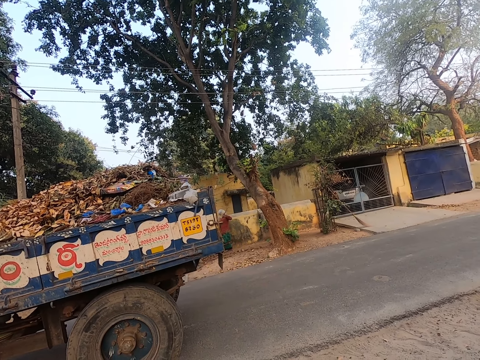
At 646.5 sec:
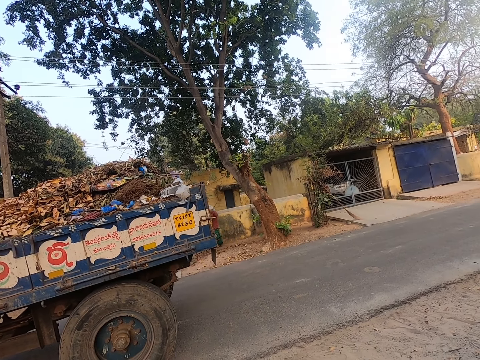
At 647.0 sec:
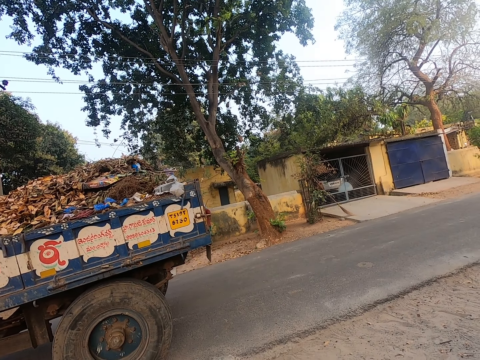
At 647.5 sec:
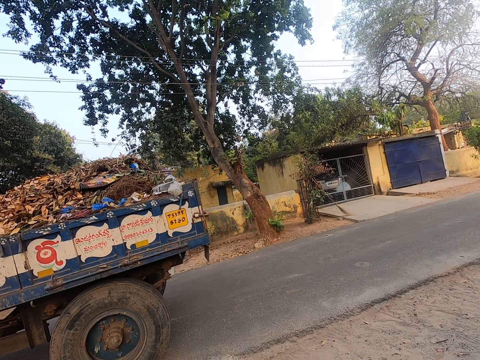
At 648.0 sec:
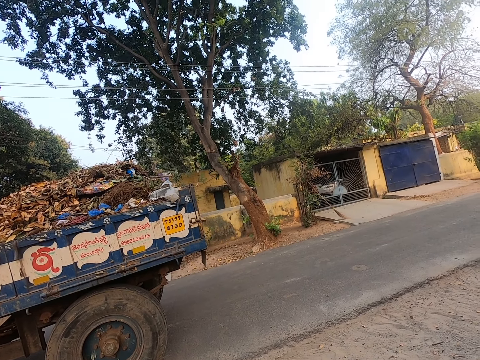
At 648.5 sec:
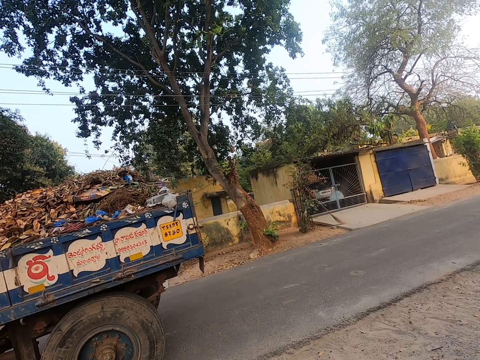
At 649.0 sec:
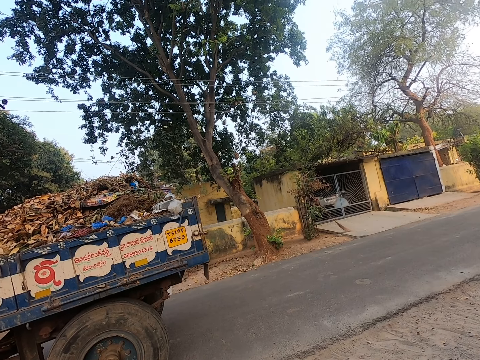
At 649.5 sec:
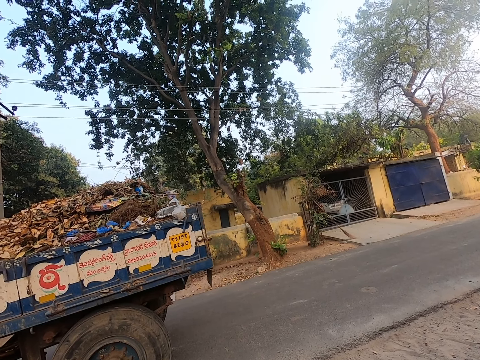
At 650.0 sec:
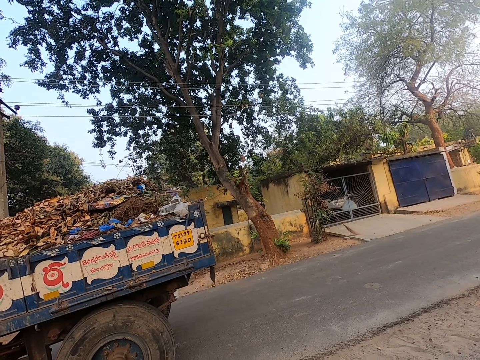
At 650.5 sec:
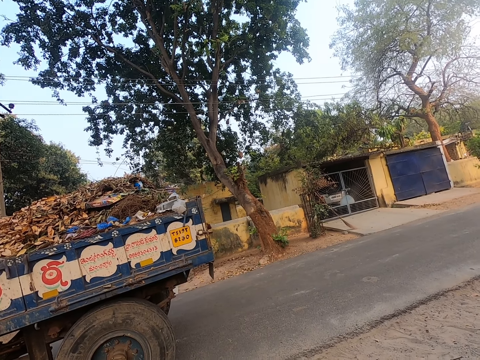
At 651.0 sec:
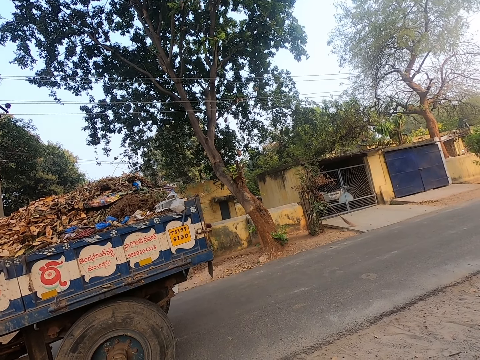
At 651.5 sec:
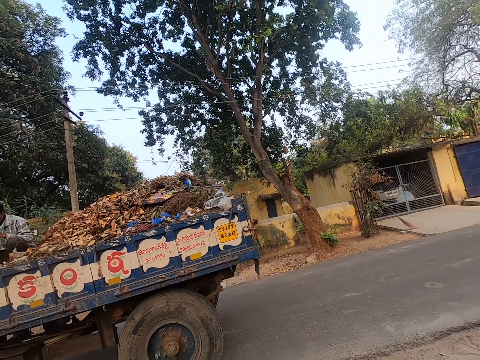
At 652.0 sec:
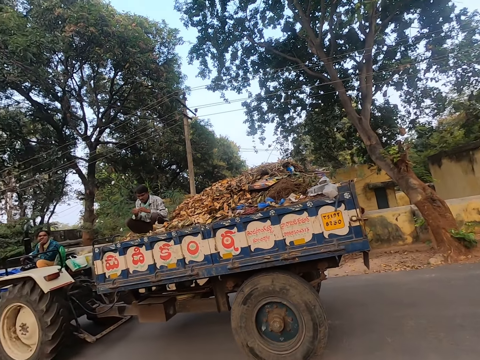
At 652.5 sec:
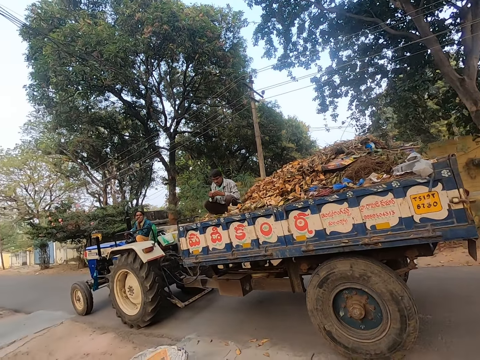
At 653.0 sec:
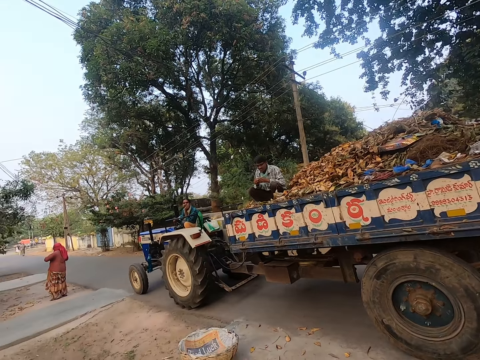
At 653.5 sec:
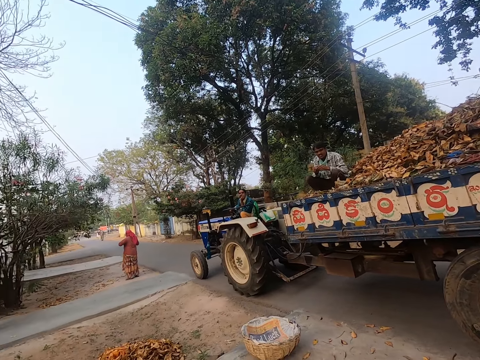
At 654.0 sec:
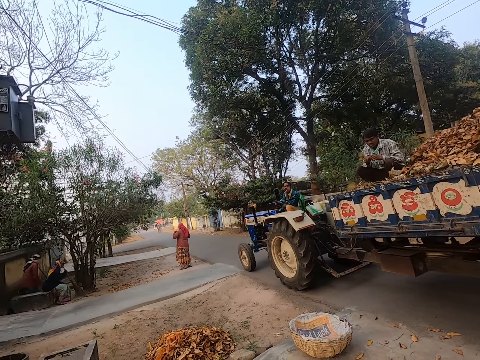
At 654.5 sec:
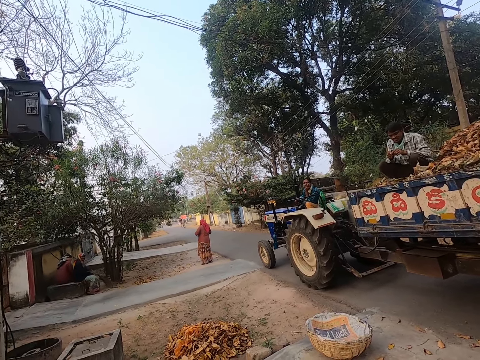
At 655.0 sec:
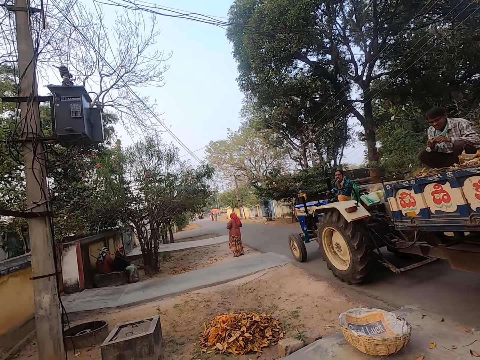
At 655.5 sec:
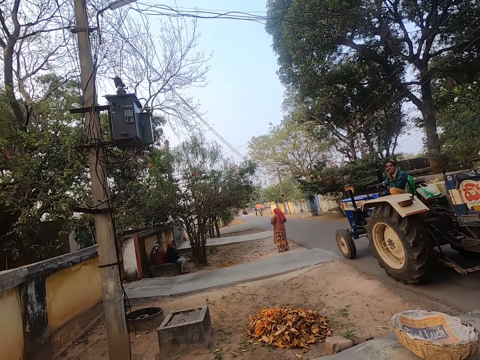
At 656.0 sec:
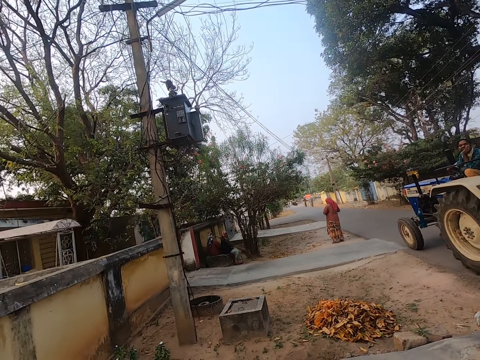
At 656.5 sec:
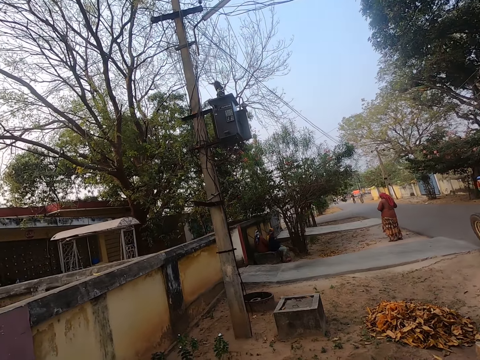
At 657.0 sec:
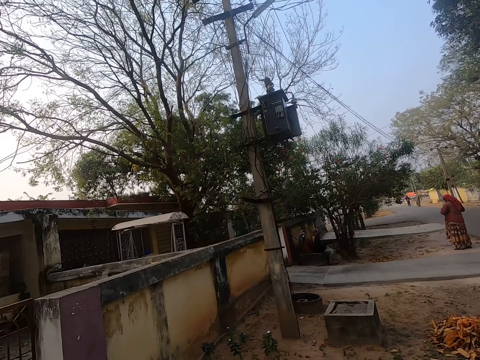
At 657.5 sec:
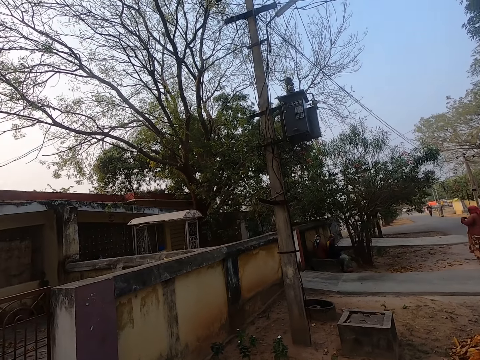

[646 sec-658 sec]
The camera wearer looks around the compound.

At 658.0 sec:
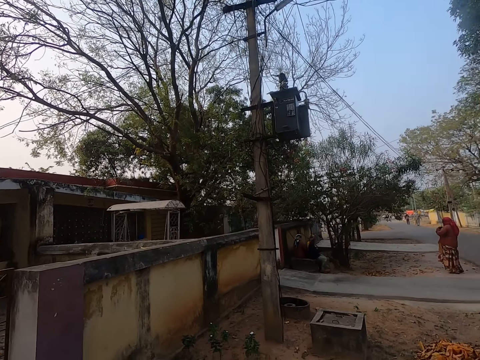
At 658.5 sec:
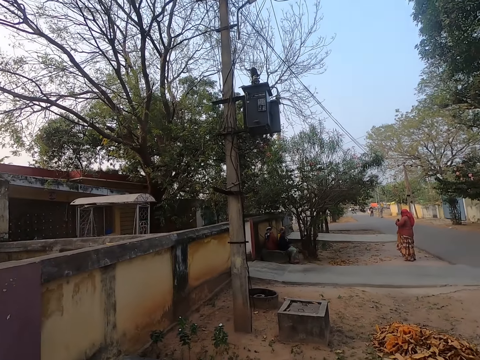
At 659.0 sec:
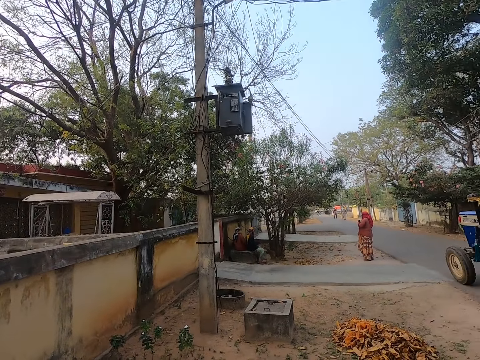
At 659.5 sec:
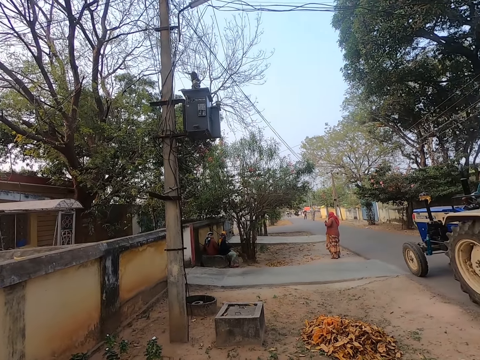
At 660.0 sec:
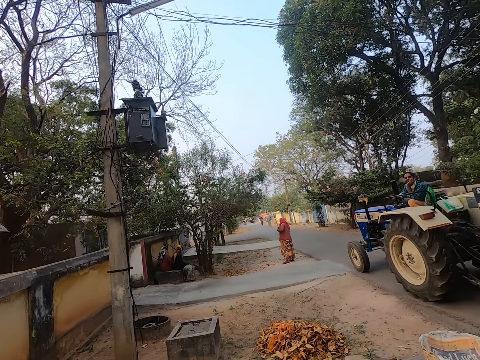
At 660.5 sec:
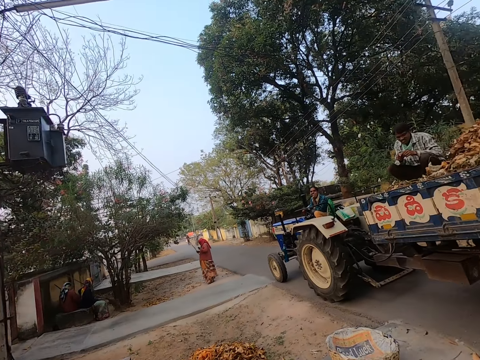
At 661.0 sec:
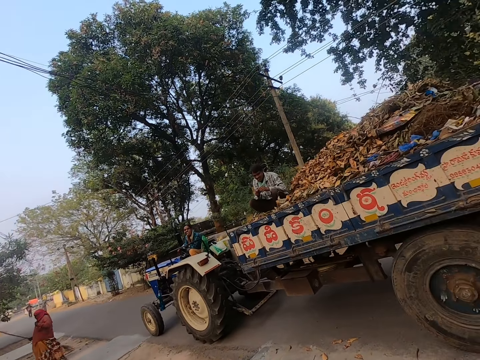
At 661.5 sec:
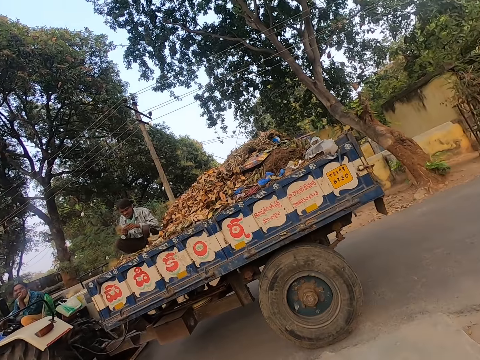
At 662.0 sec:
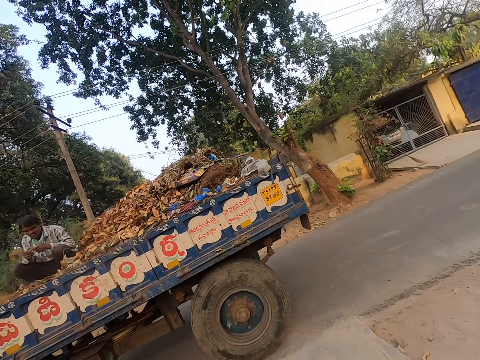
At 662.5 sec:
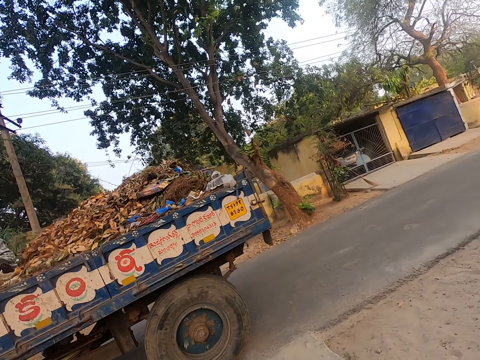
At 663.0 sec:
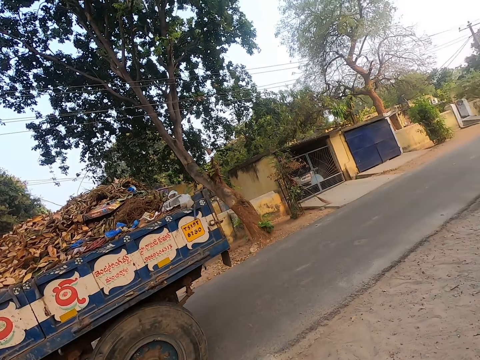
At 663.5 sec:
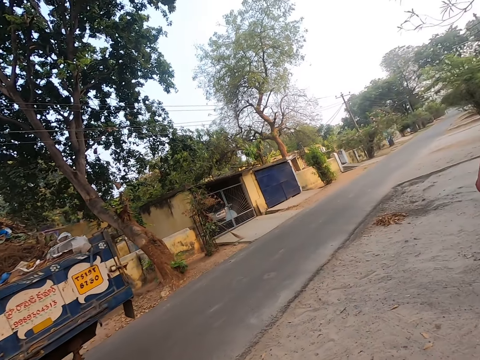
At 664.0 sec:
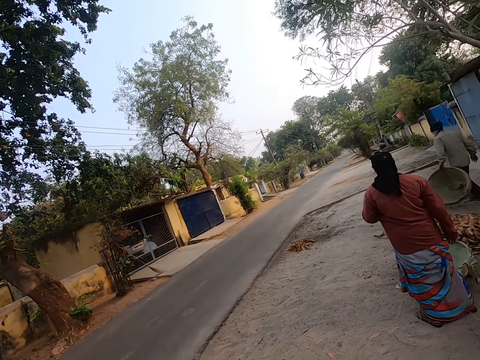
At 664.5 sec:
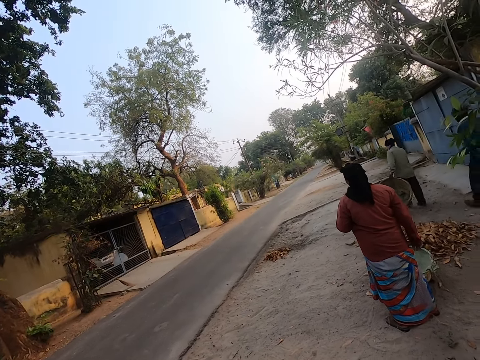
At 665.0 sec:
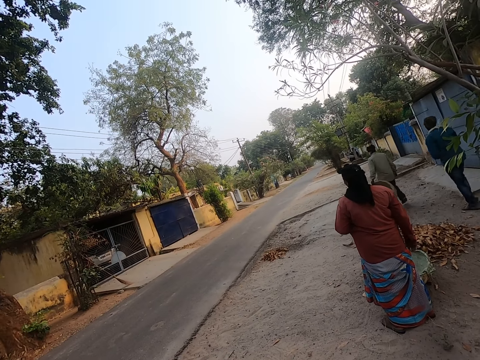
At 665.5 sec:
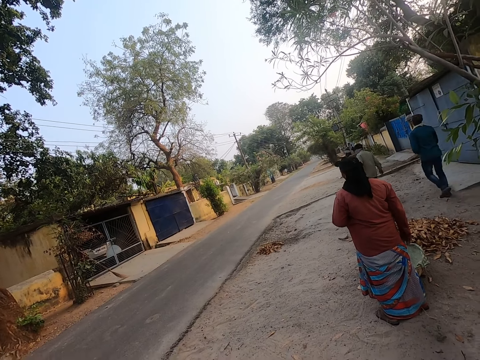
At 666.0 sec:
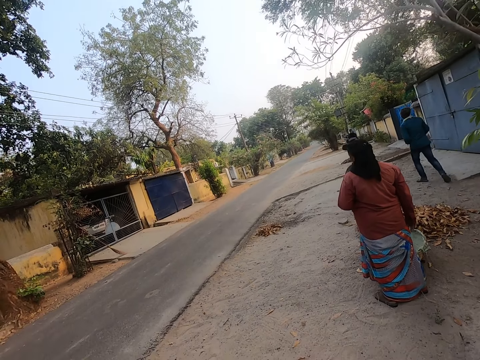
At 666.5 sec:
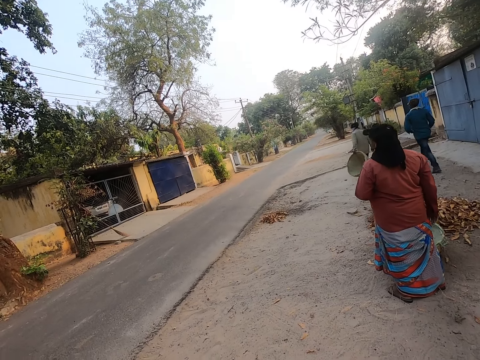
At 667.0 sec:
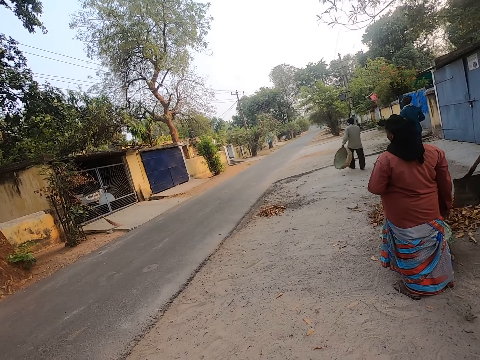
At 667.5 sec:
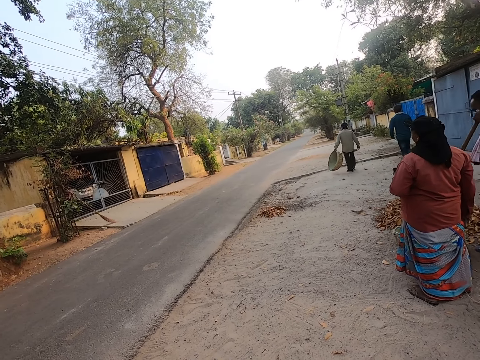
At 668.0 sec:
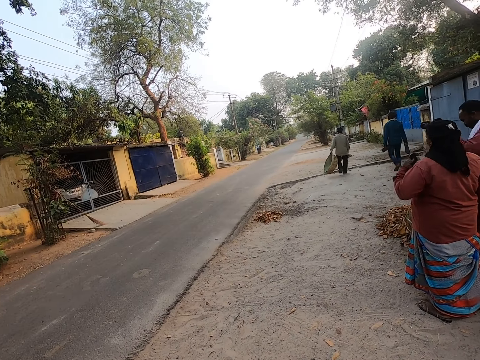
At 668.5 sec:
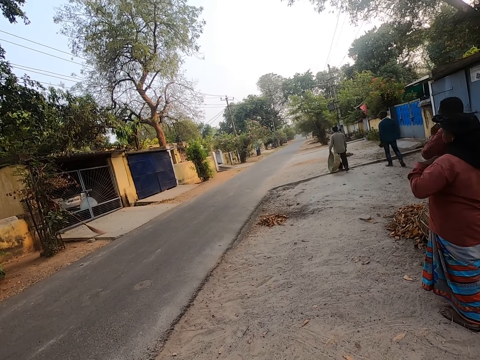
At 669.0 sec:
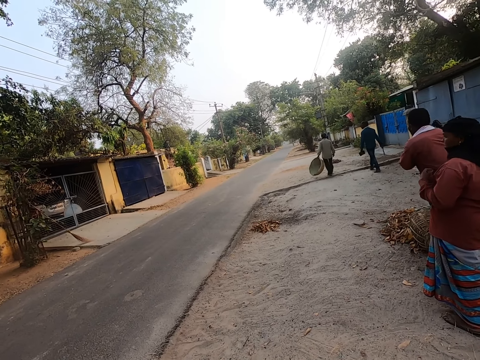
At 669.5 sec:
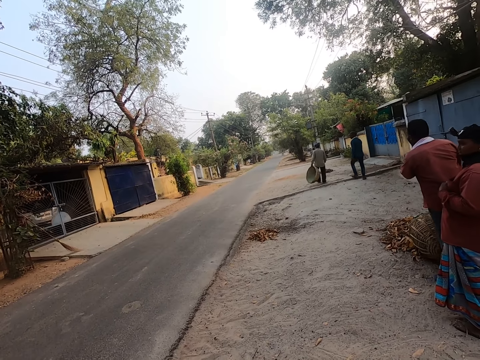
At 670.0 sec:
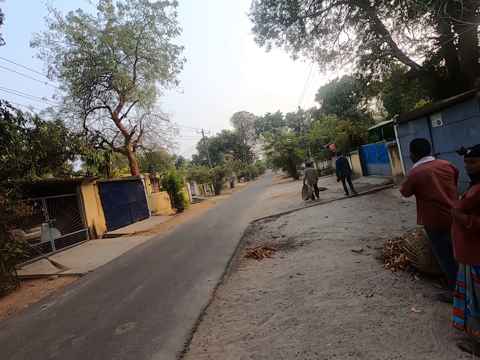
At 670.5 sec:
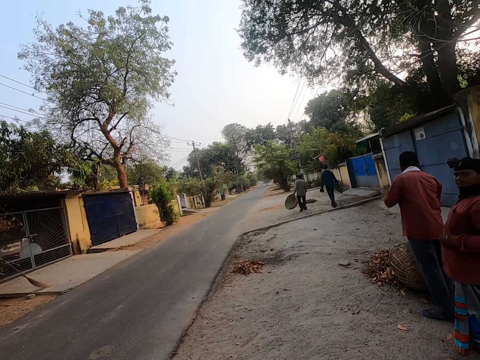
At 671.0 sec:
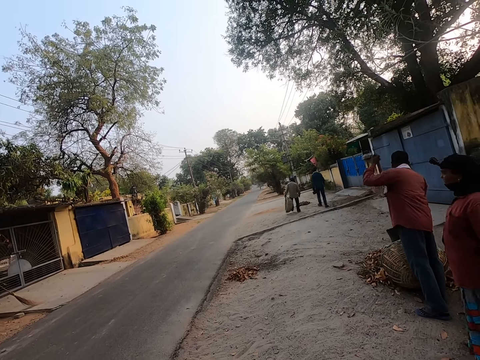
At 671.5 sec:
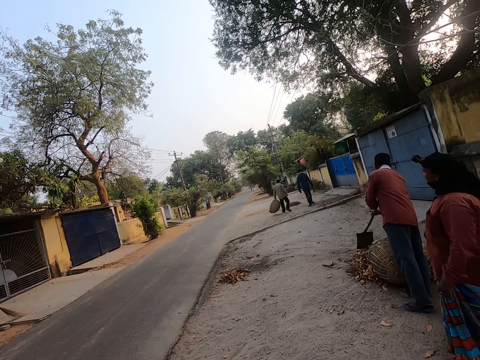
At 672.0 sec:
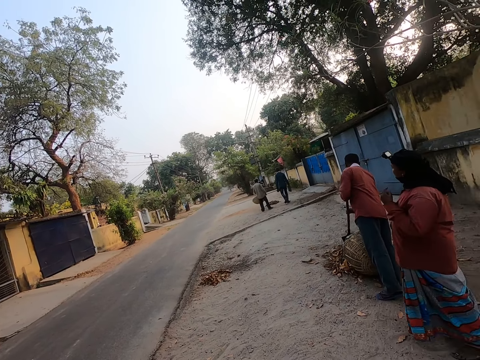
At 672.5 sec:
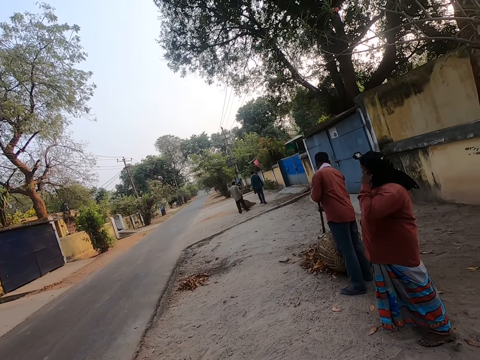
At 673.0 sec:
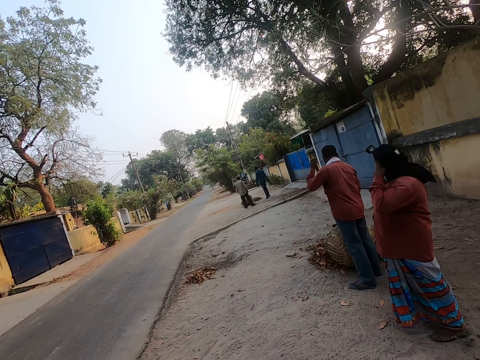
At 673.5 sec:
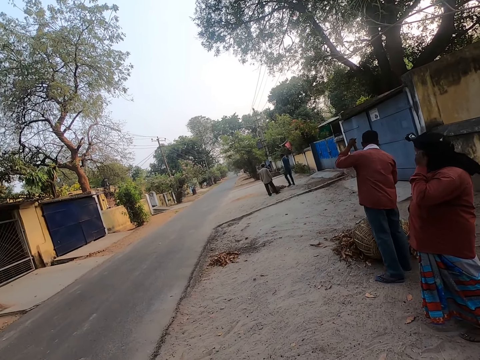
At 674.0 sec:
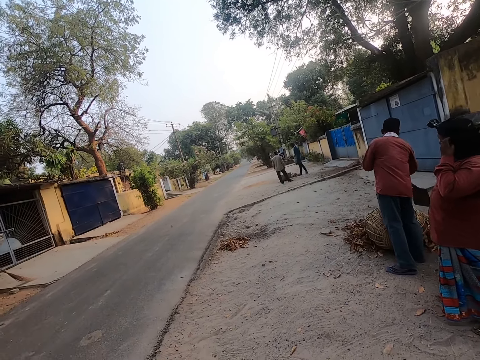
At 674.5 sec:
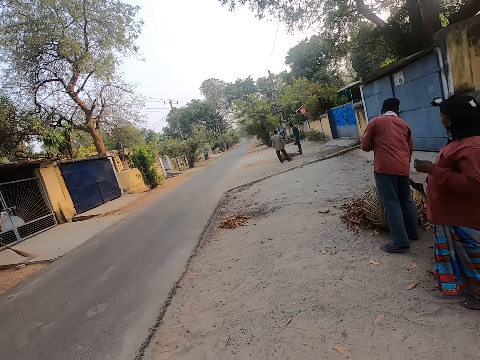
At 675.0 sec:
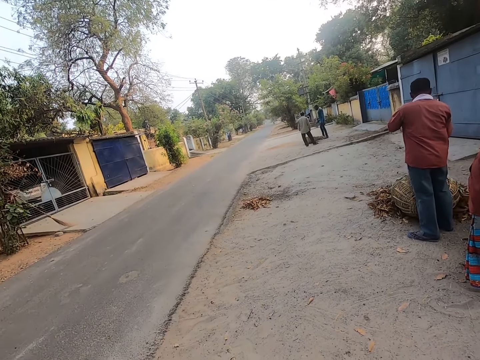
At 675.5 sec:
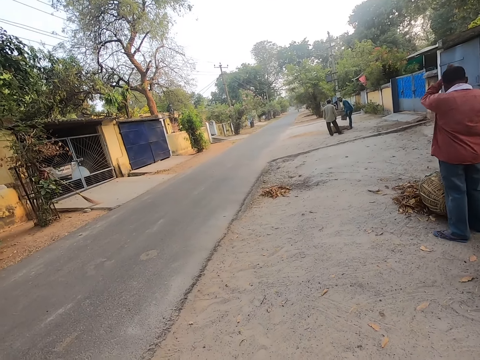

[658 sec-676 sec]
The camera wearer walks around the compound. They look around the compound. They walk around the compound. They look around.
